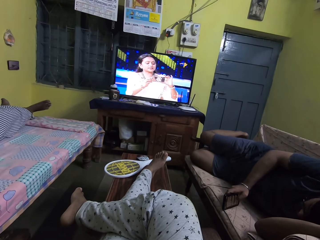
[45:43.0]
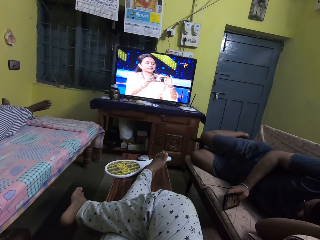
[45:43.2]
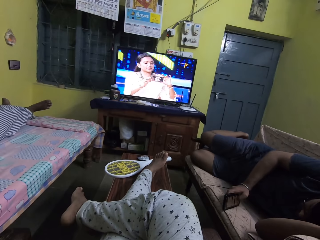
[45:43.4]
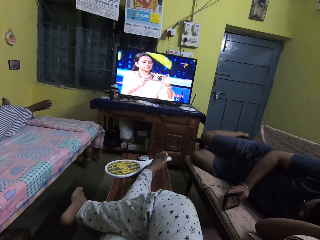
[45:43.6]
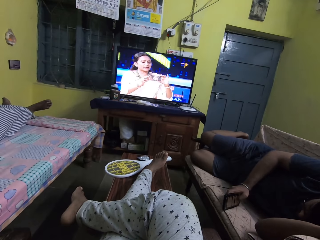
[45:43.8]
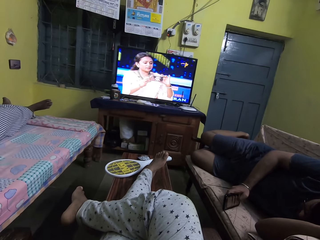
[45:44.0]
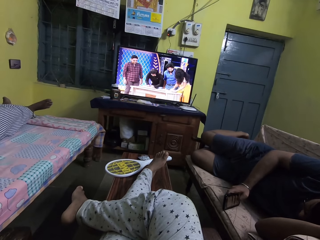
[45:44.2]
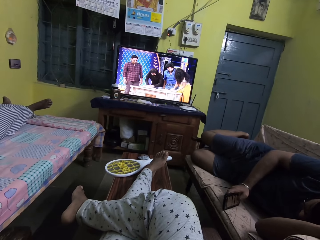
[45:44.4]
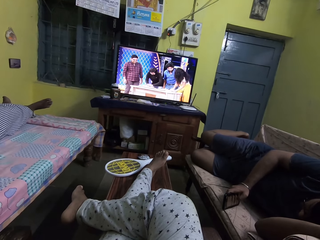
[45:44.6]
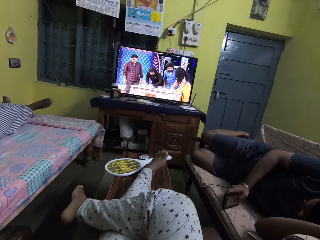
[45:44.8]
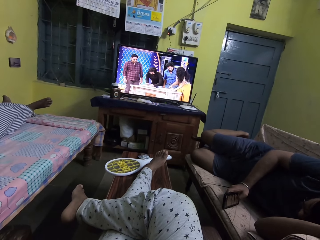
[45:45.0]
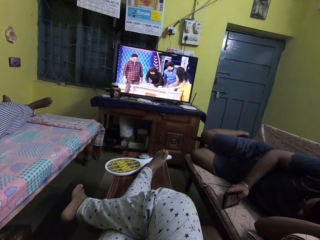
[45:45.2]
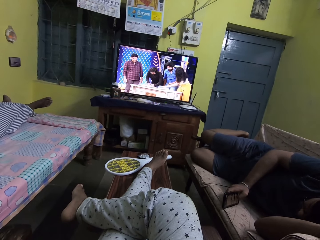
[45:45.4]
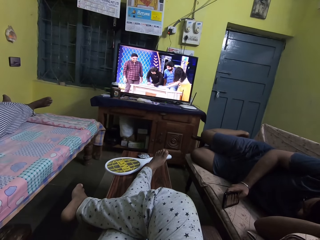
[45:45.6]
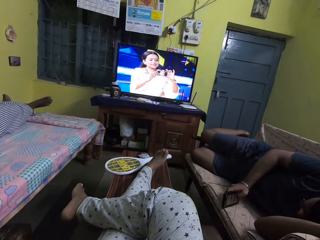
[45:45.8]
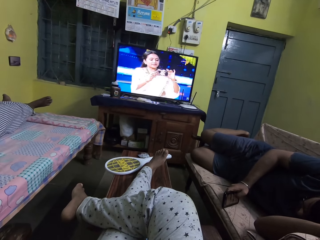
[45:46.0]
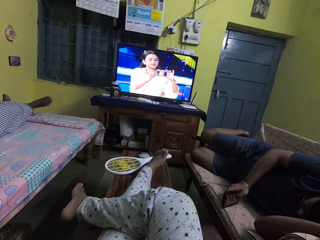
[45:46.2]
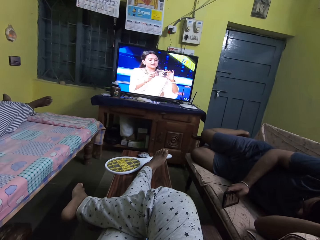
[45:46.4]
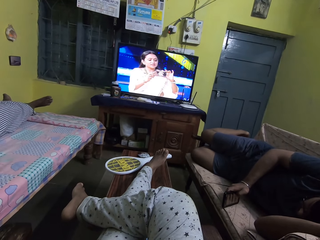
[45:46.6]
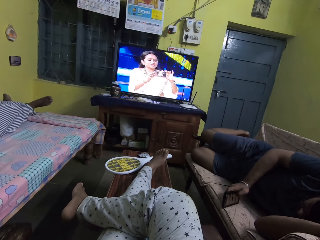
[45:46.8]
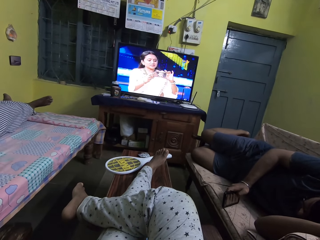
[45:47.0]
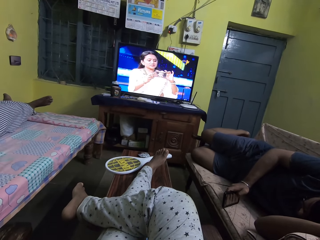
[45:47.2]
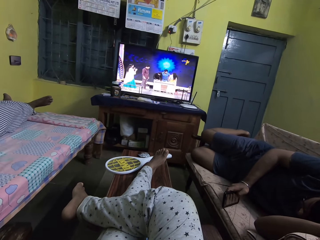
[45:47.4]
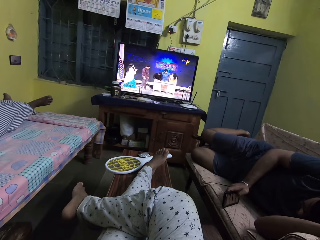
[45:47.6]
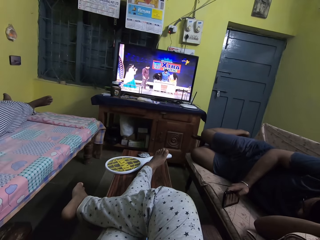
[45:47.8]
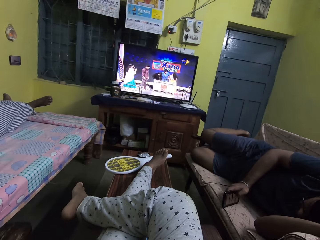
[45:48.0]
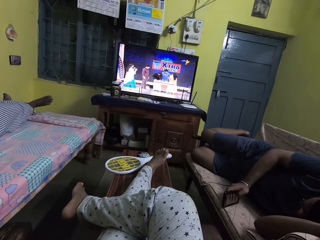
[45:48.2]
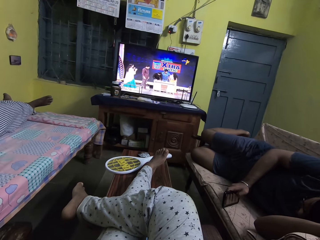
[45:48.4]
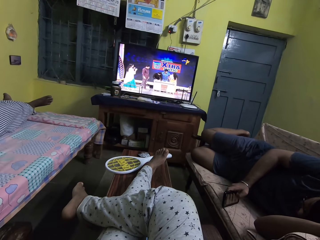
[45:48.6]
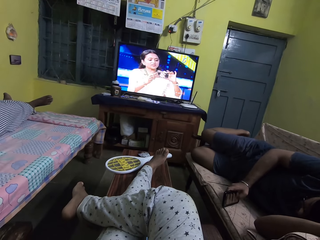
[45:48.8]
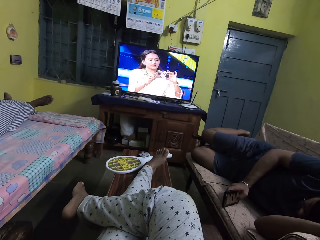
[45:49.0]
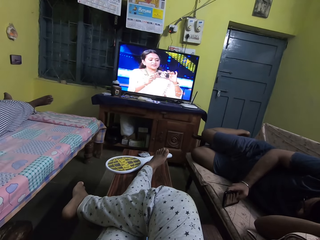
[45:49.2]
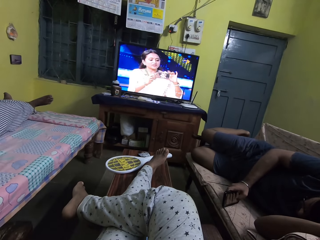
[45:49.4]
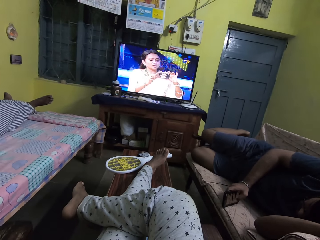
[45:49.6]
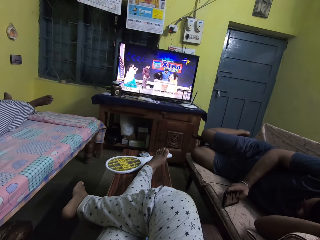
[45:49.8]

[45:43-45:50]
The camera wearer watches the television.

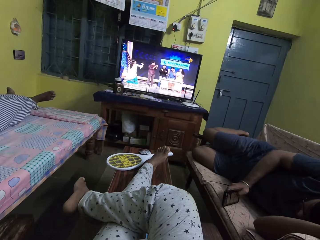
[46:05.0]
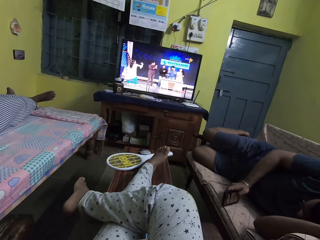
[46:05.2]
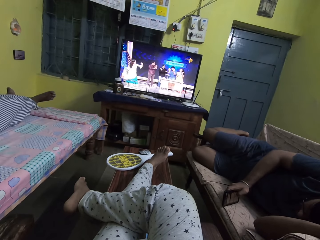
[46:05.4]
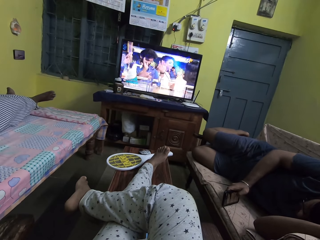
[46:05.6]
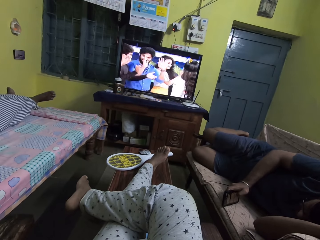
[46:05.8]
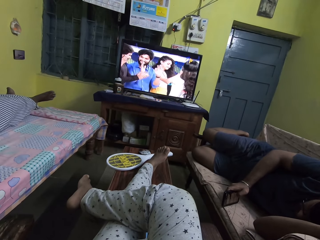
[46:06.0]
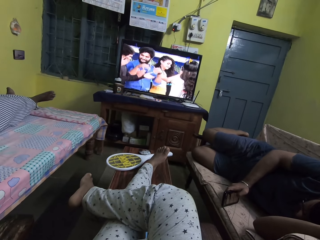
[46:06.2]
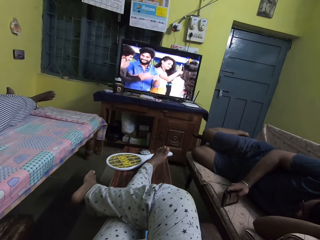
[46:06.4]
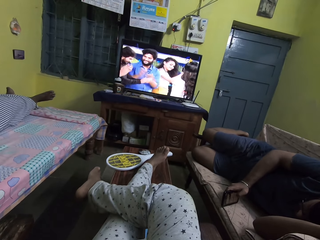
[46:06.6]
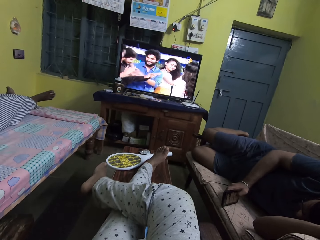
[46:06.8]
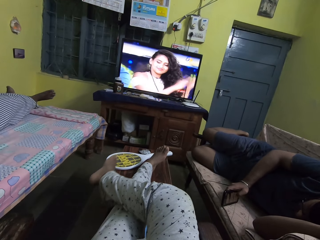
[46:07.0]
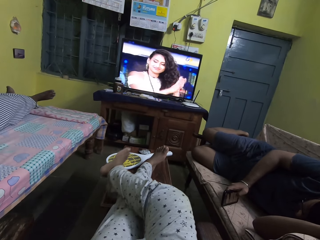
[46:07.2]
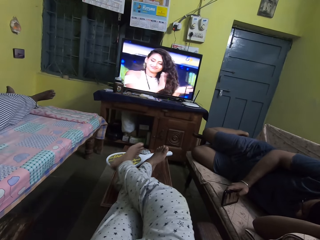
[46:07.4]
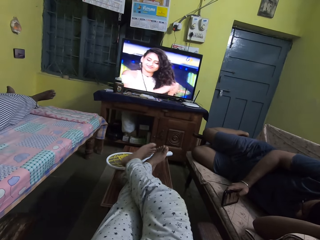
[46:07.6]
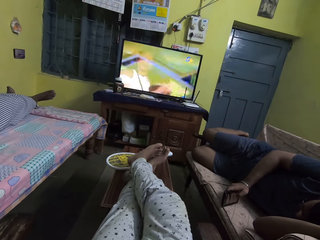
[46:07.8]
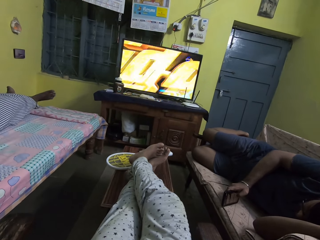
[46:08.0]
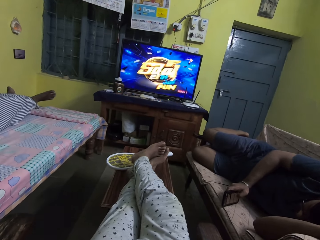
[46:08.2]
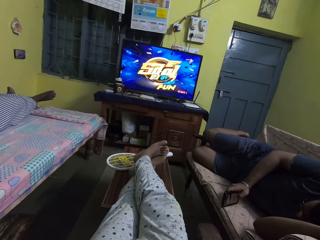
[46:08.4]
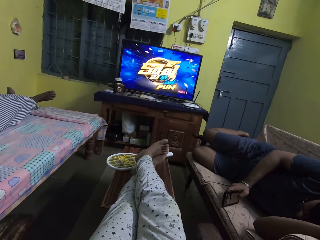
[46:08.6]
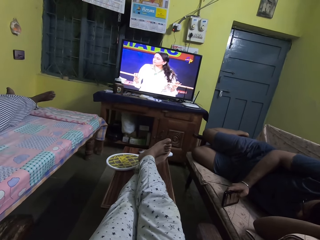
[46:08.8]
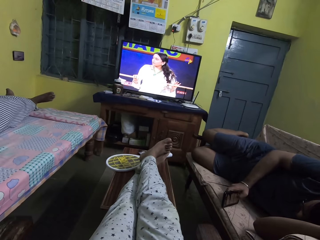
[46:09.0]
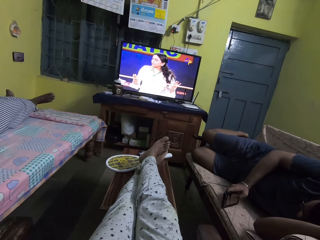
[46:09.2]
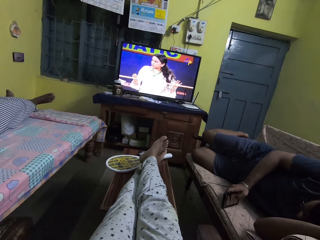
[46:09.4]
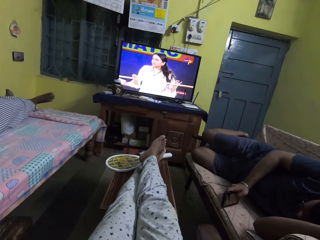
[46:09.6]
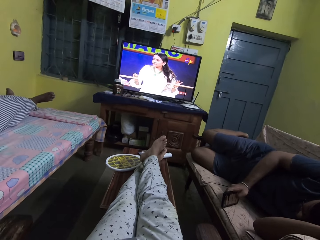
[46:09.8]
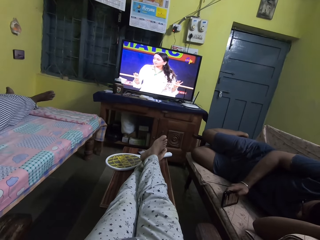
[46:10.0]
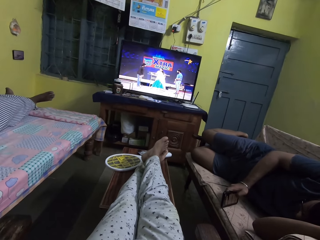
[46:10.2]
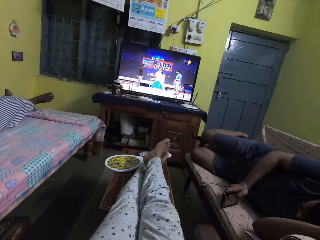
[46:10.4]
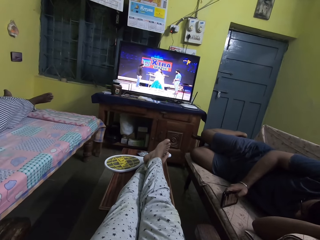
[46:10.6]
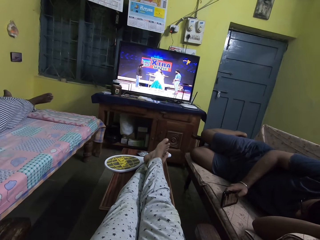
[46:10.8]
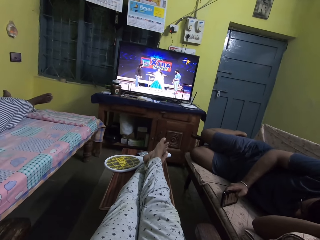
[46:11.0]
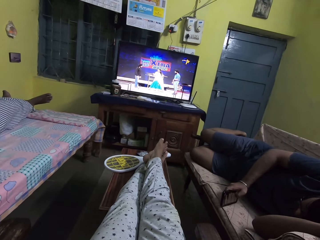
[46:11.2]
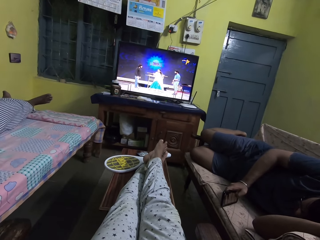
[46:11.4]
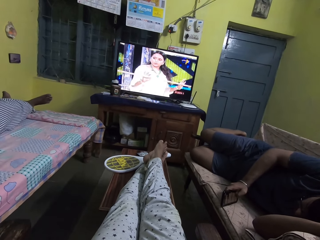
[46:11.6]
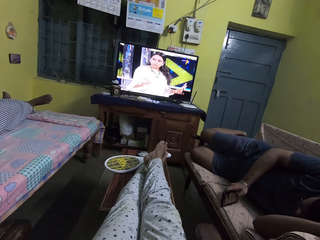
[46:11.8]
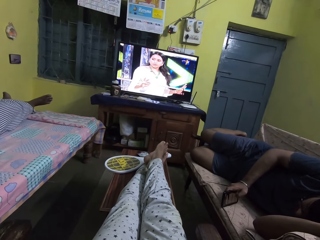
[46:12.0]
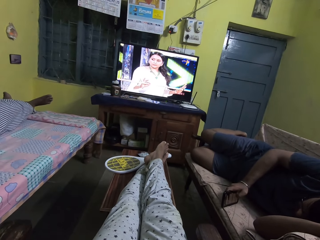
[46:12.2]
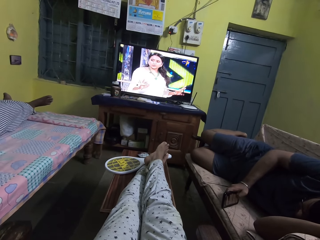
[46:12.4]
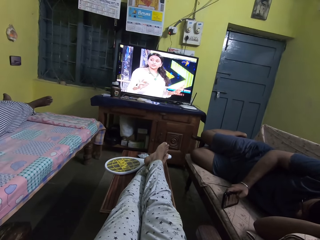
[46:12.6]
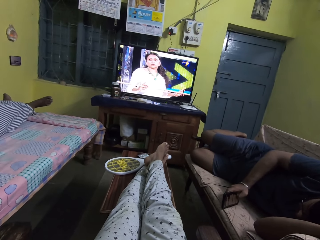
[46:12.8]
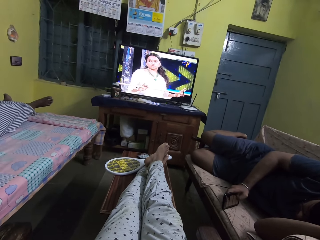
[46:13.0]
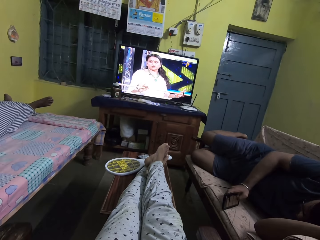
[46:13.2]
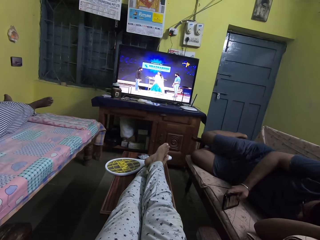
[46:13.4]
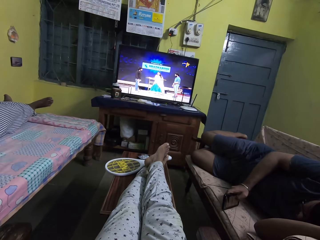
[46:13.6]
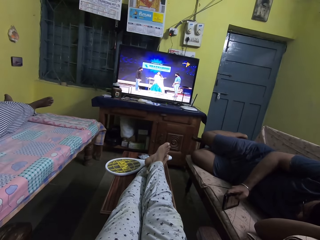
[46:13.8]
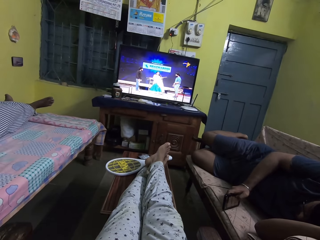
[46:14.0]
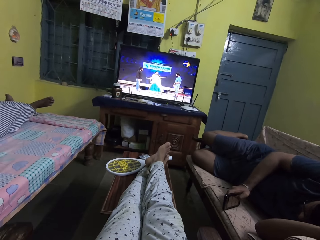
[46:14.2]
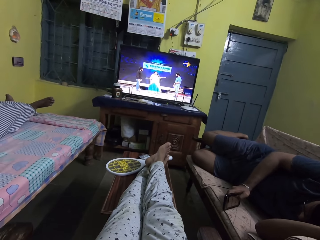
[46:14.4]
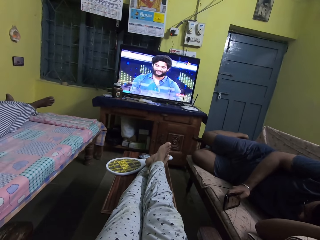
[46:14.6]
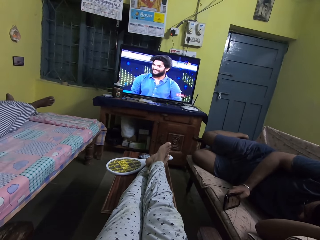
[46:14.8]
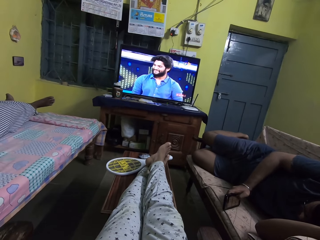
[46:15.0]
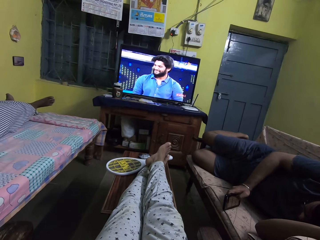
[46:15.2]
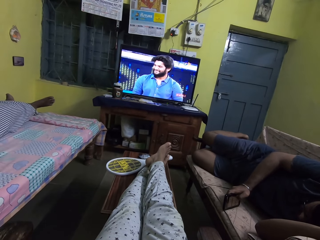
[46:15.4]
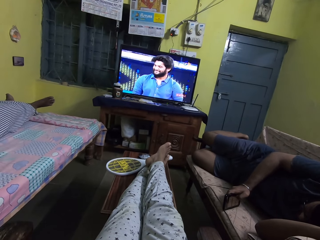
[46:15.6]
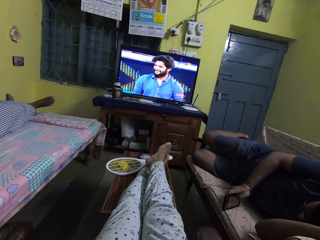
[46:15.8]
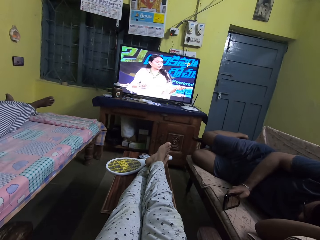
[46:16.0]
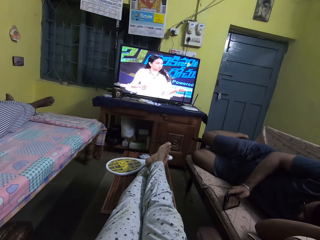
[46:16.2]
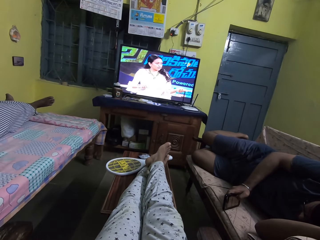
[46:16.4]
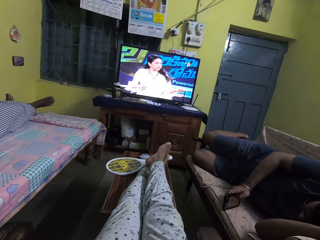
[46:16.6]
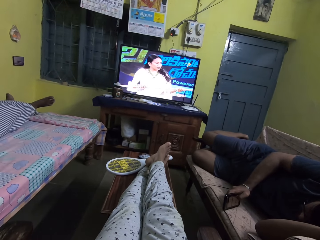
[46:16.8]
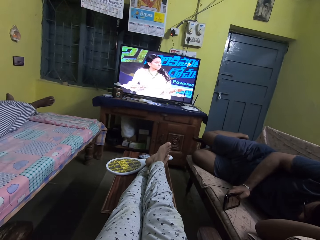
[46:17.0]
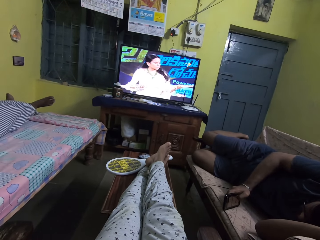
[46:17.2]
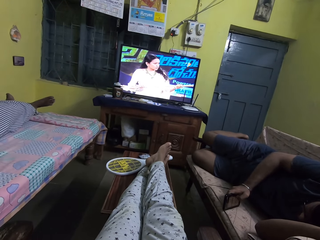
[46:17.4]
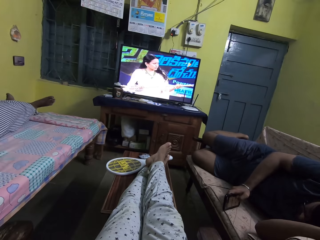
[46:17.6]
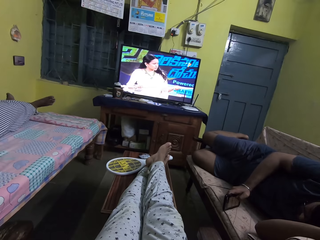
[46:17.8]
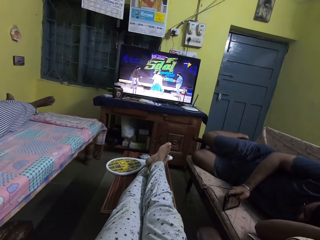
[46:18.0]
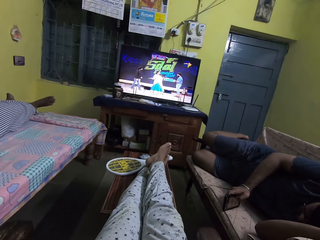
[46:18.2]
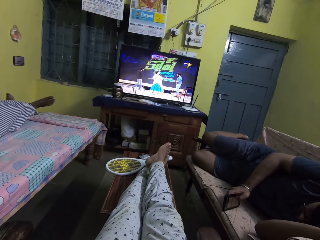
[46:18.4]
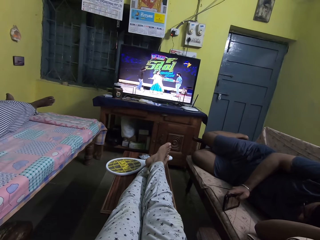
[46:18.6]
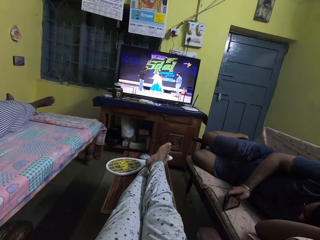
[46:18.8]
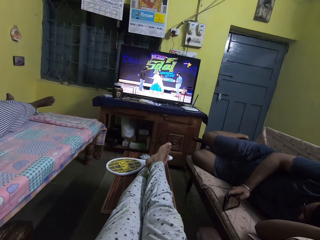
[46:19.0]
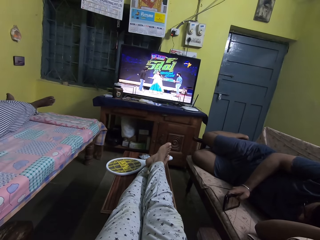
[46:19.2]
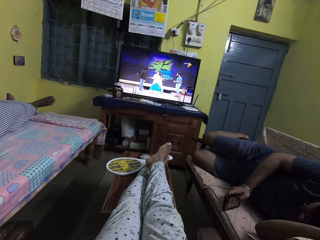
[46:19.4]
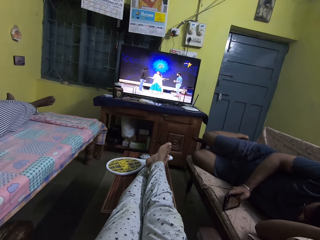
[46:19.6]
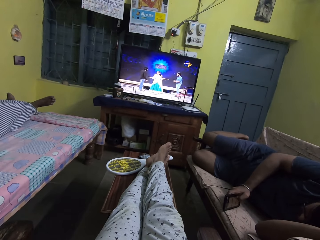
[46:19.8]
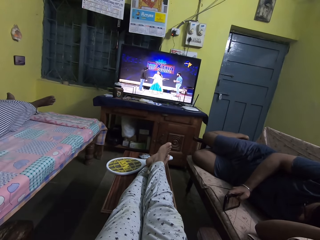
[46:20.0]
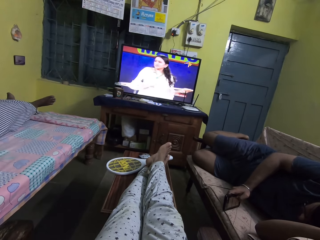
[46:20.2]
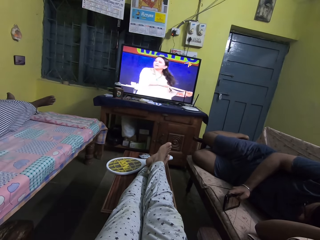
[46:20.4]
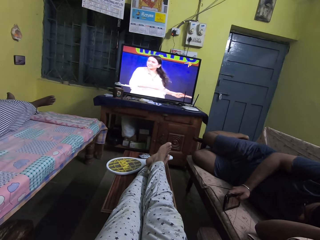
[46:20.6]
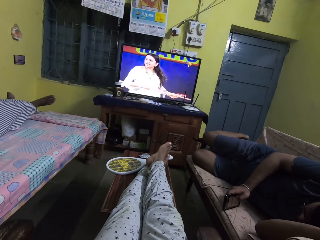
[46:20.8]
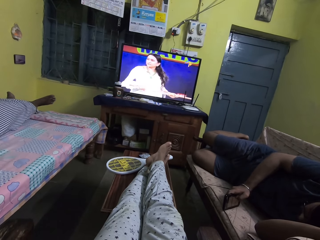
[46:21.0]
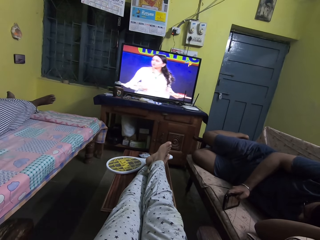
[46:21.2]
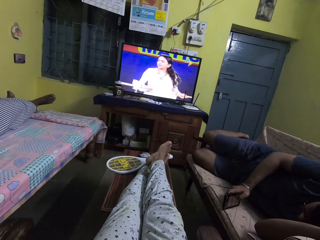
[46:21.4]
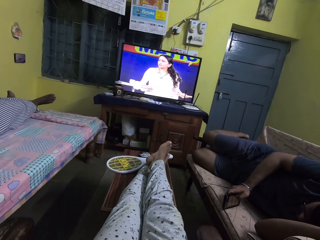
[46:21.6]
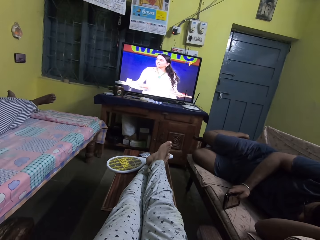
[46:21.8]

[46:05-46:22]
The camera wearer stretches the leg. They put the legs together. They watch the television.
